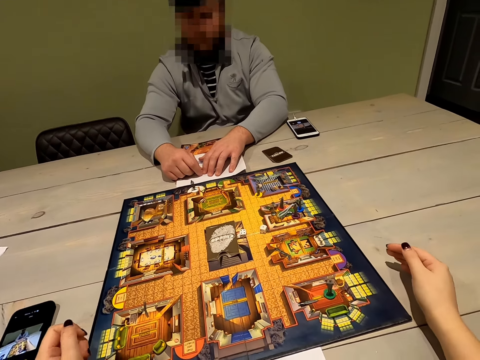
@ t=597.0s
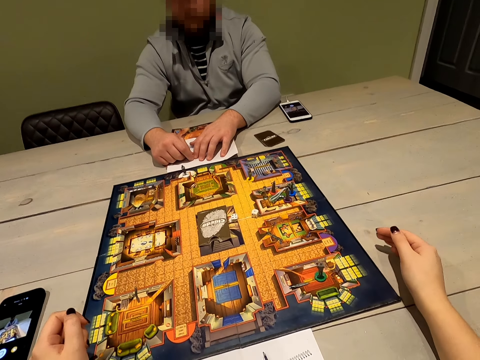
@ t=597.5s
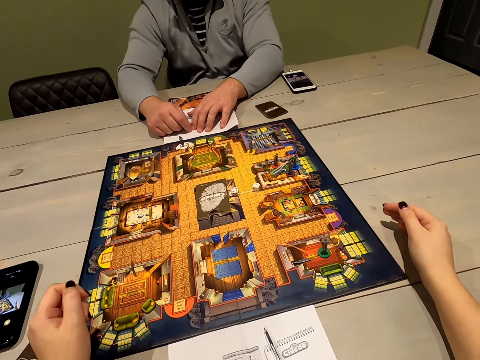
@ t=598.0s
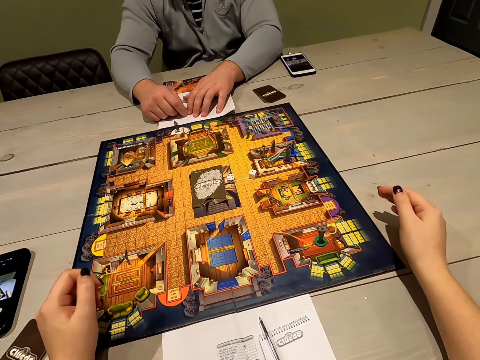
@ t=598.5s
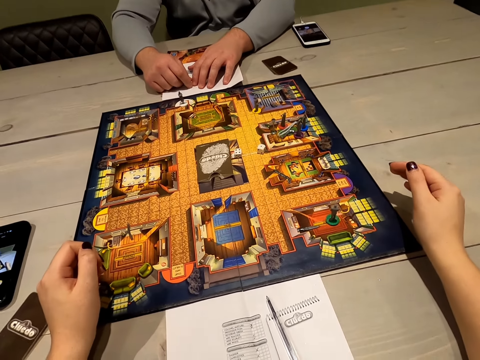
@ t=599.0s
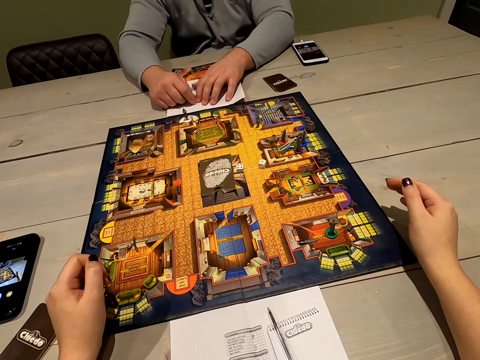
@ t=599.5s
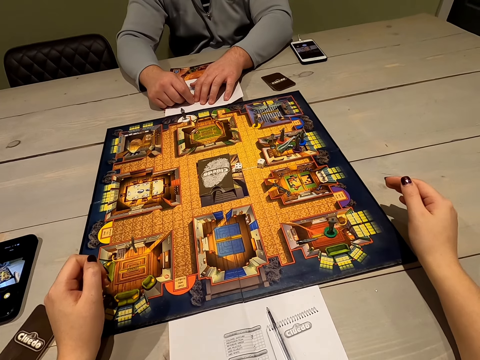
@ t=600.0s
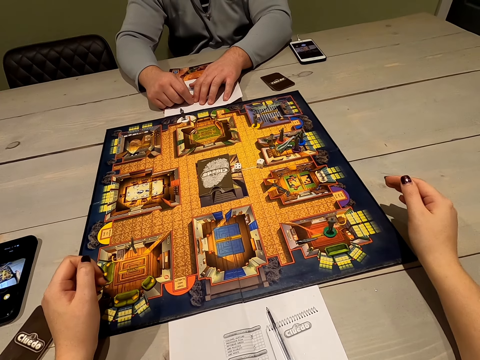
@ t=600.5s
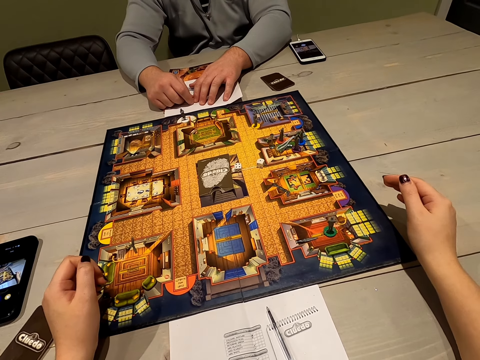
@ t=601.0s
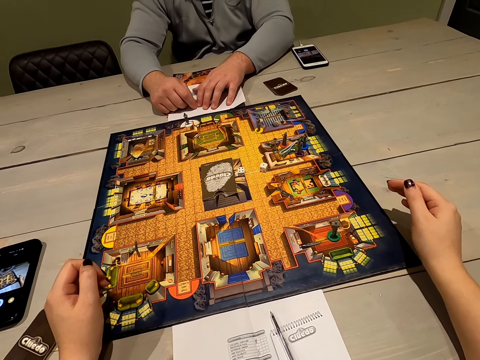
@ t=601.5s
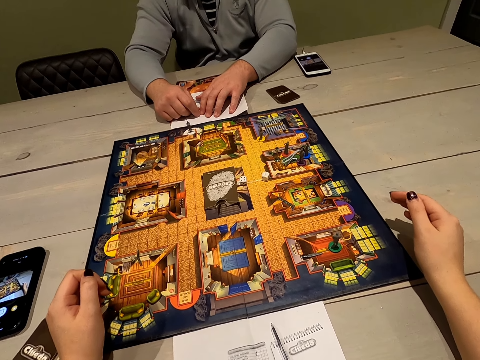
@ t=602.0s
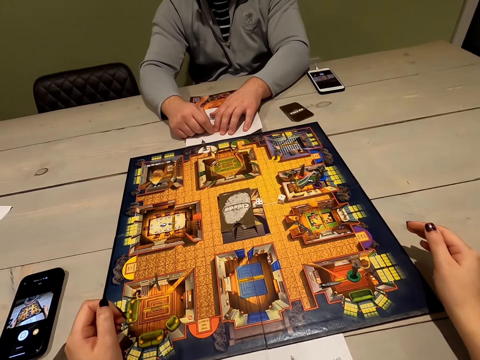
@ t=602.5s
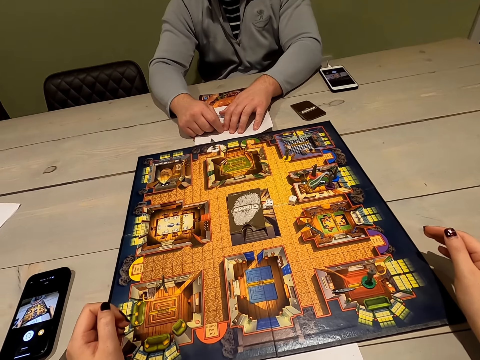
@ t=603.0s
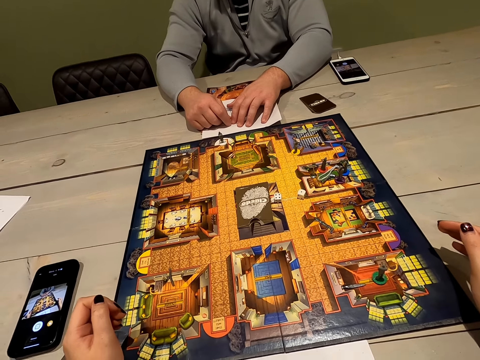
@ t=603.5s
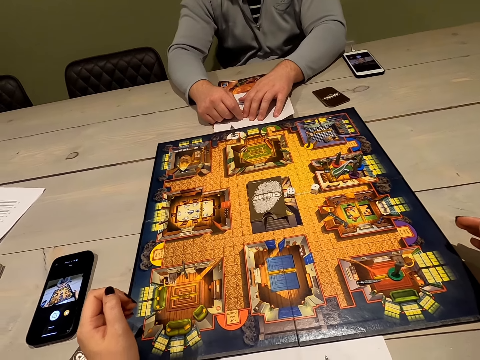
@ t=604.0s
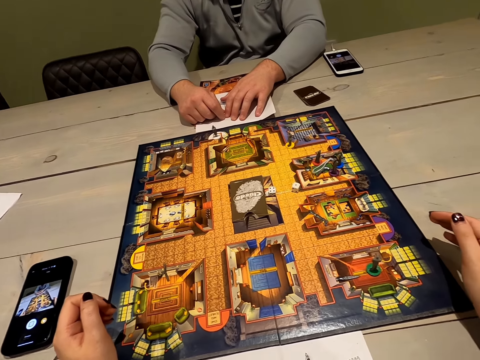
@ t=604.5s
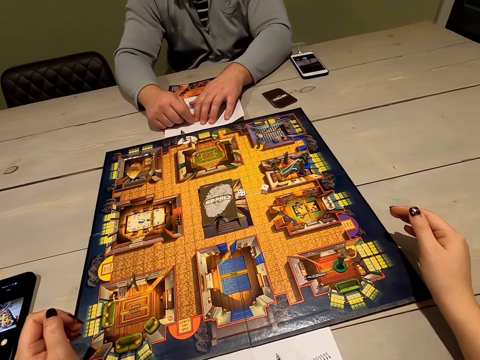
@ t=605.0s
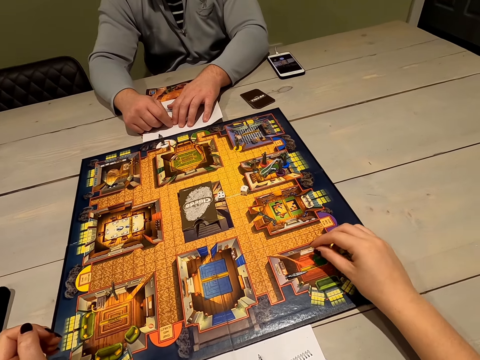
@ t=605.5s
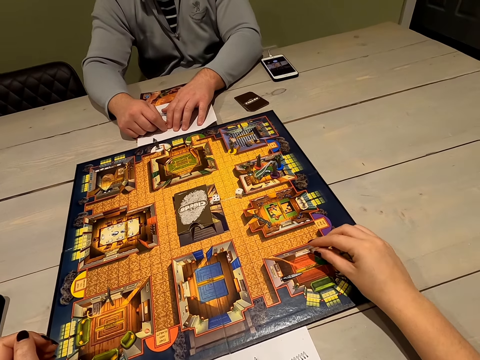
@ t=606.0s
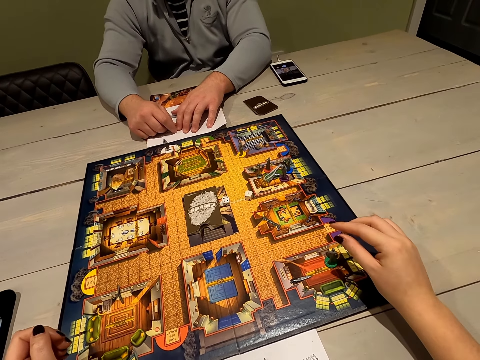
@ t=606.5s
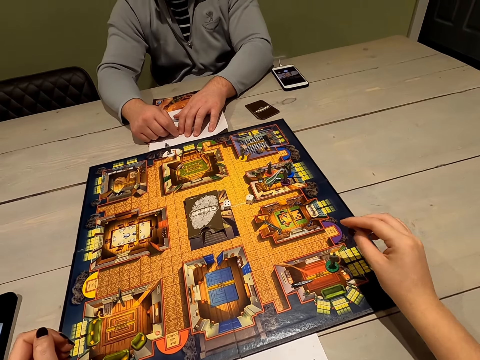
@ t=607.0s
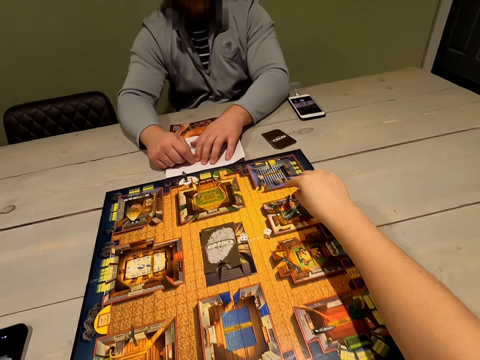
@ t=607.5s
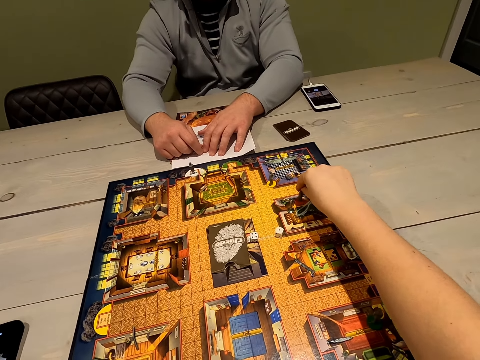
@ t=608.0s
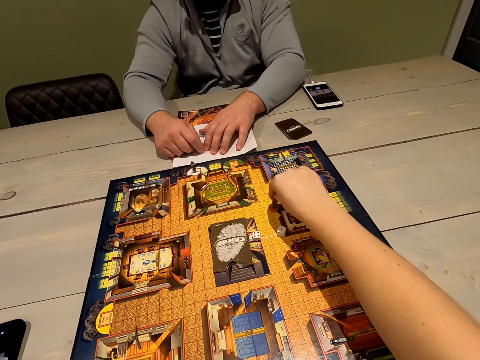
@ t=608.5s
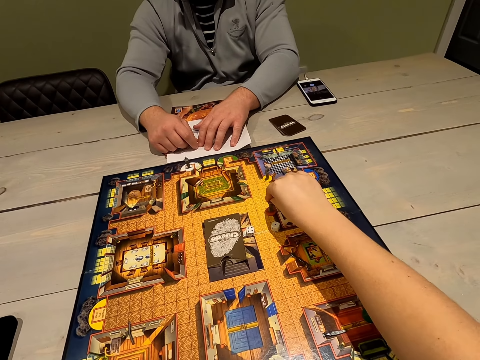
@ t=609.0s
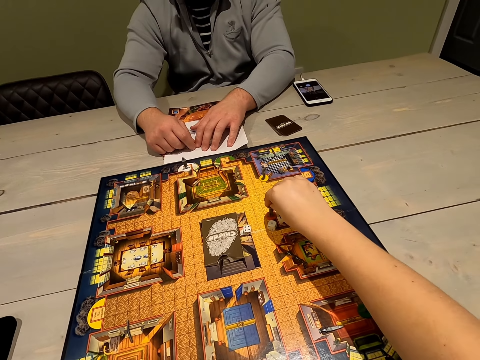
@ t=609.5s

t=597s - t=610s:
The camera wearer looks at the board game. They move the pawn pieces on the board game.

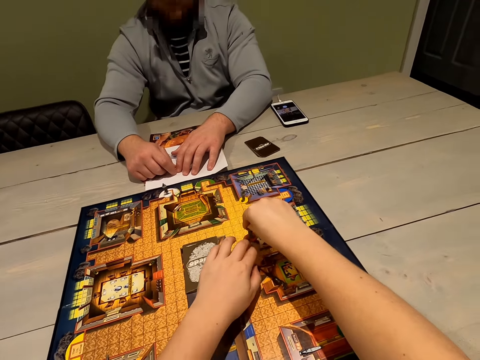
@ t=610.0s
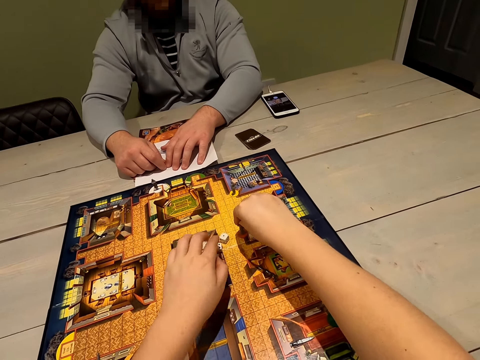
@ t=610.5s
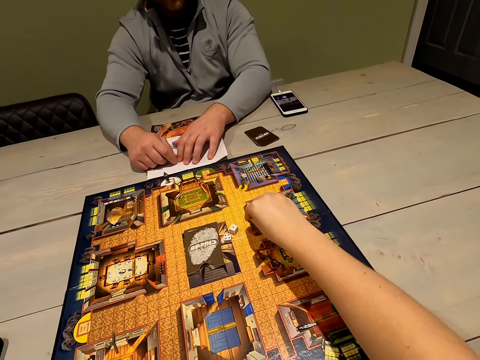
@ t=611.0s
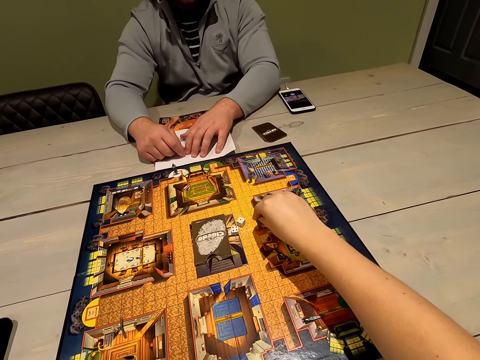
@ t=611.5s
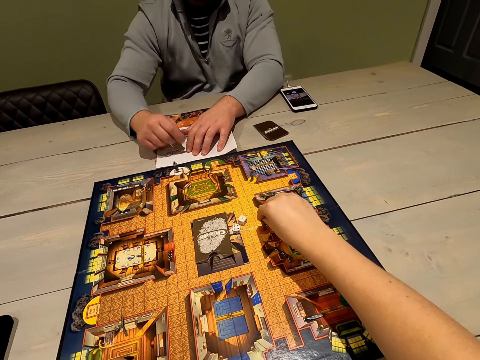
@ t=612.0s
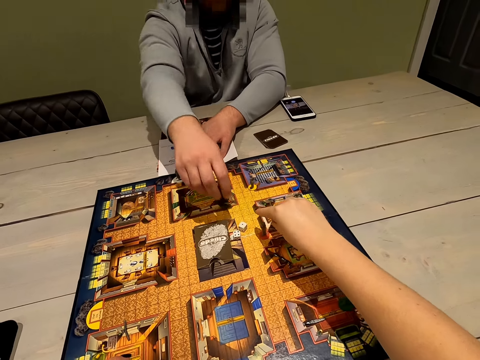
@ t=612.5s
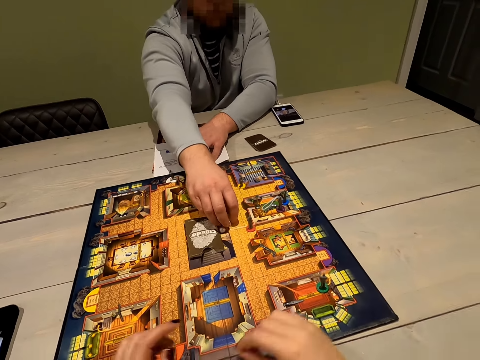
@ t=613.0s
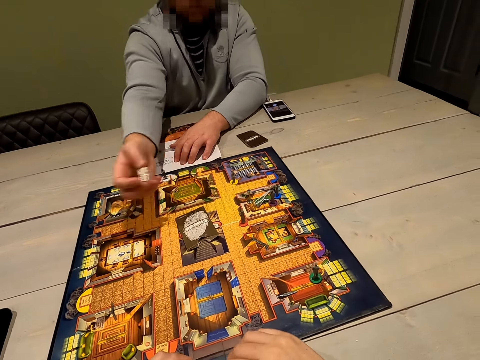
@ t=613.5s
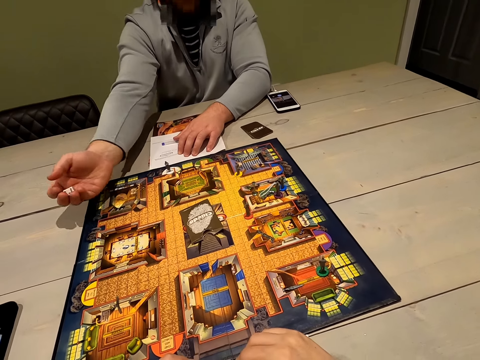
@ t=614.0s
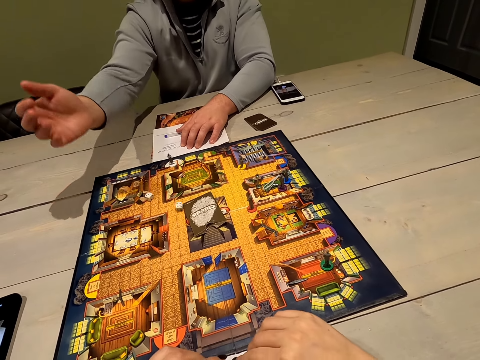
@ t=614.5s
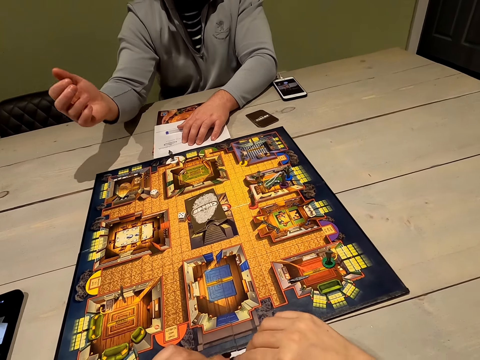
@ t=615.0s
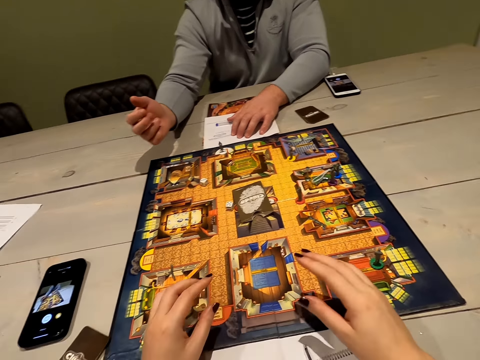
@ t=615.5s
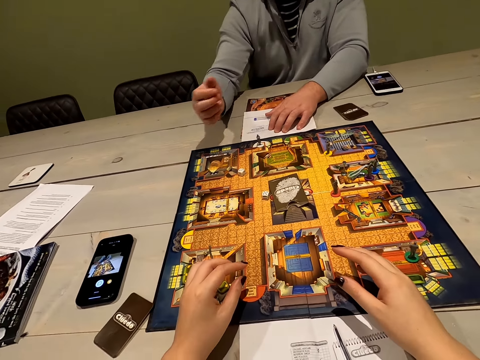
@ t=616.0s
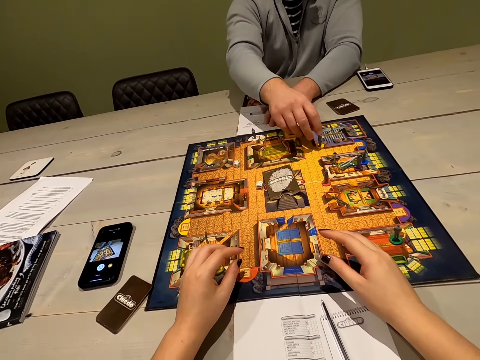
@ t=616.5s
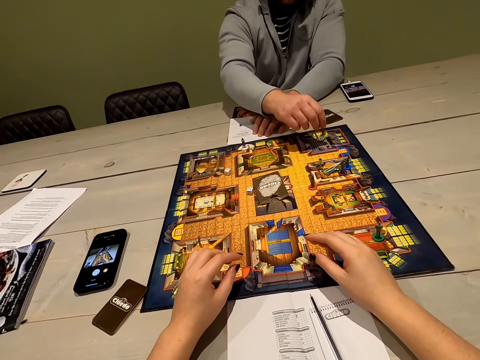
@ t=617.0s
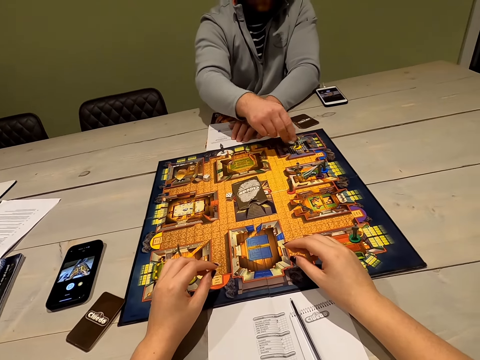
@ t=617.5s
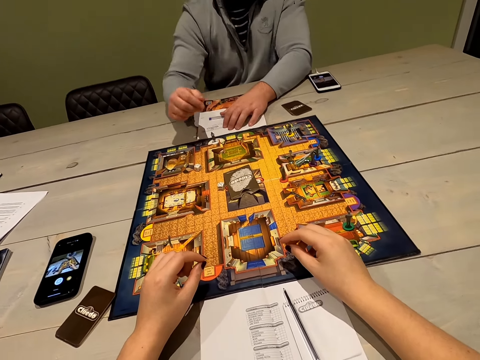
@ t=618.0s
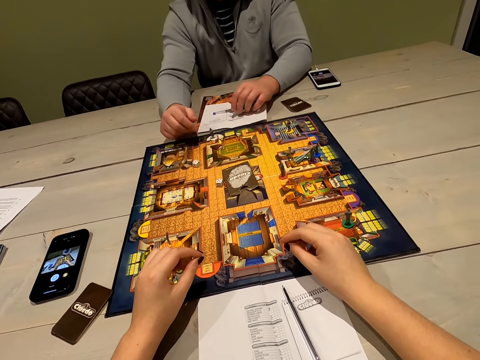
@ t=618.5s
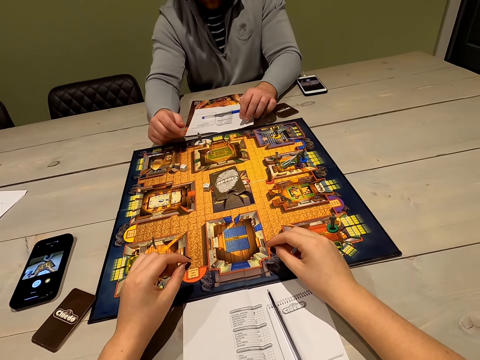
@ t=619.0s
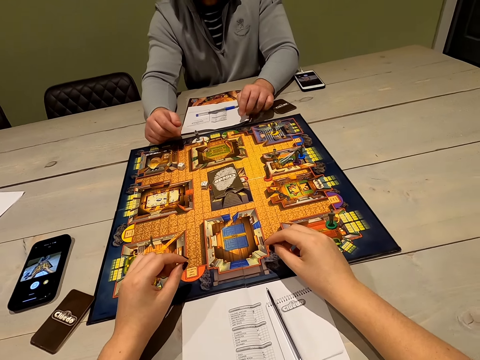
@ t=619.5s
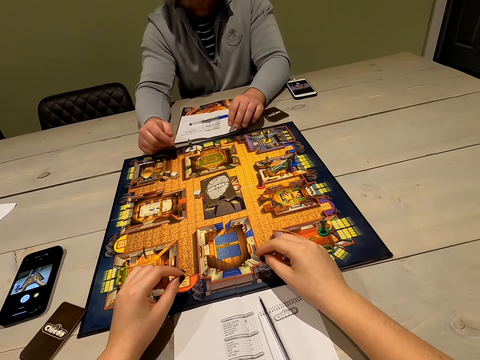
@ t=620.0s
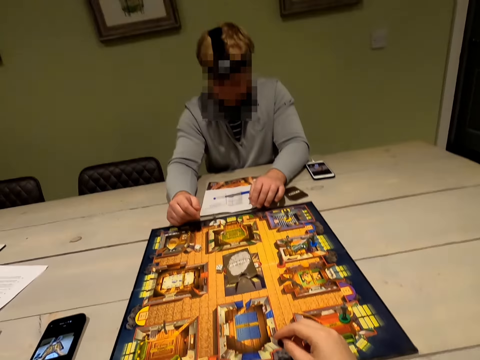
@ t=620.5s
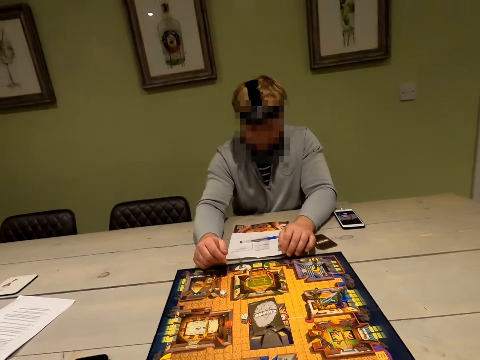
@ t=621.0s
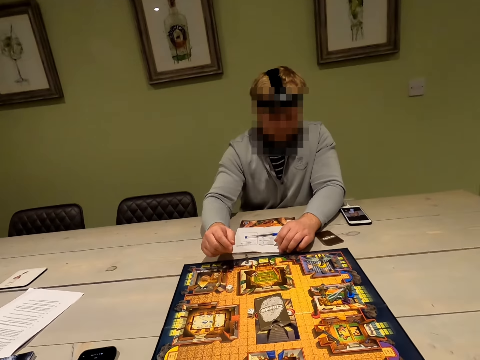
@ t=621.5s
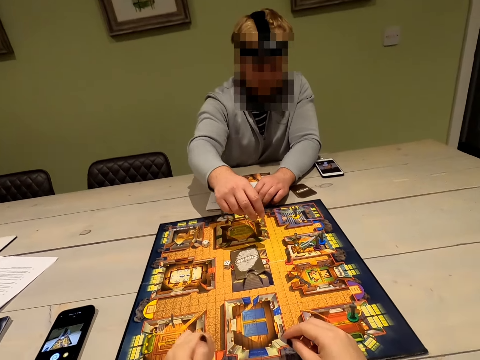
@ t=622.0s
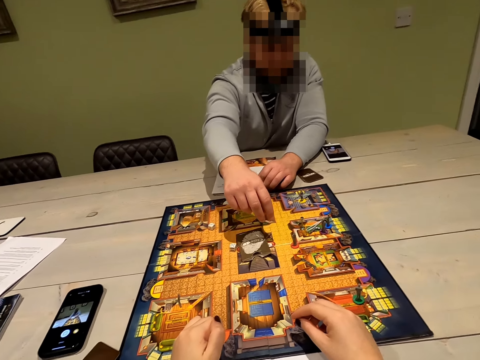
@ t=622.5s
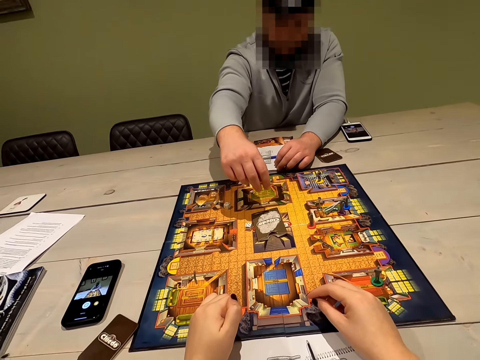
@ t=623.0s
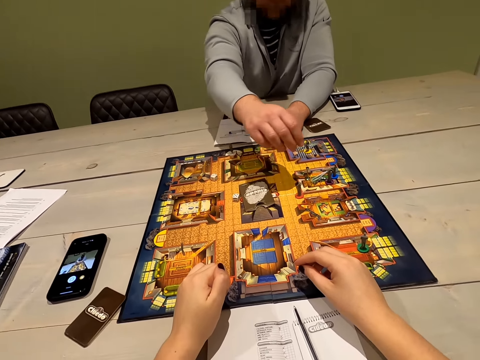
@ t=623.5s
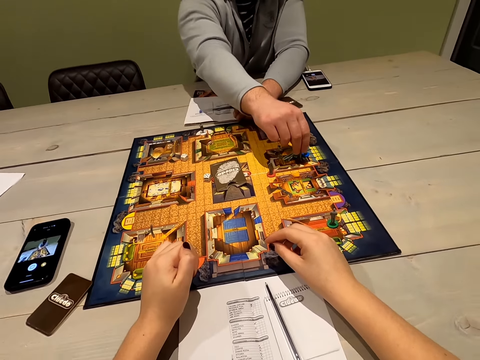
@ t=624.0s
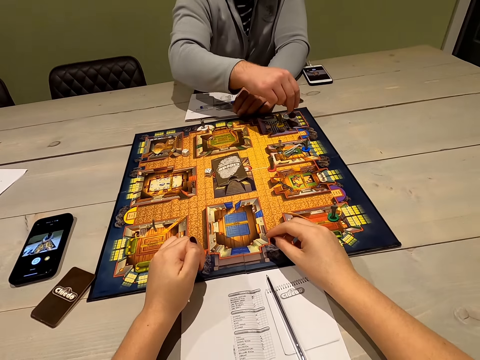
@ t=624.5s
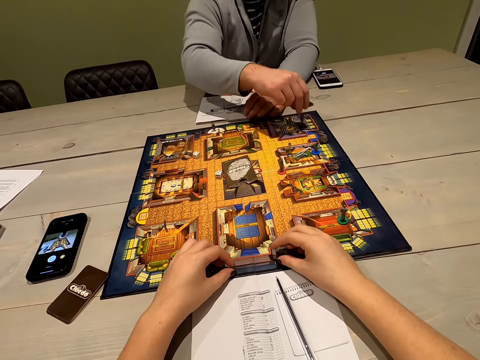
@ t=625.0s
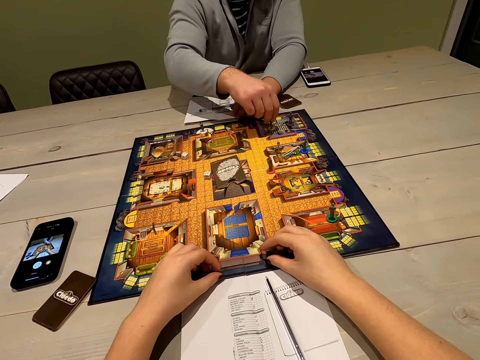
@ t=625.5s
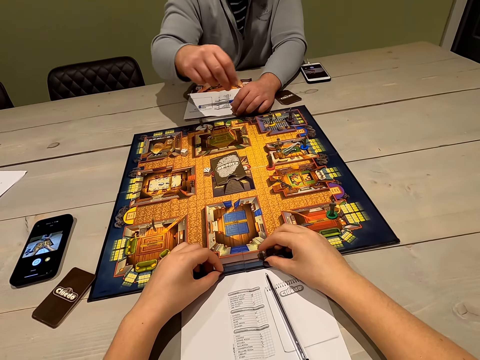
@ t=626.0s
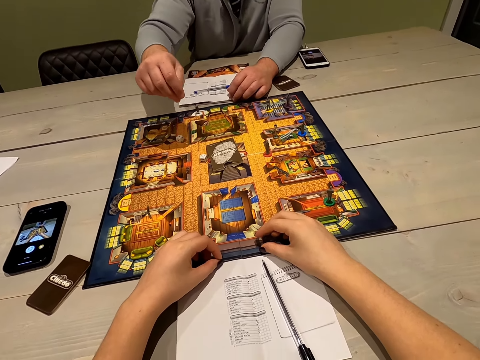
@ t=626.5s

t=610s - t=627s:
A person picks up dice on the board game, rolls the dice, drops the dice on the board game, and moves a pawn piece or chessman on the board game. The camera wearer looks at the person. The person moves the chessman.
